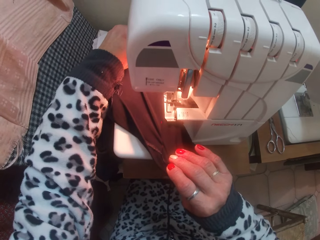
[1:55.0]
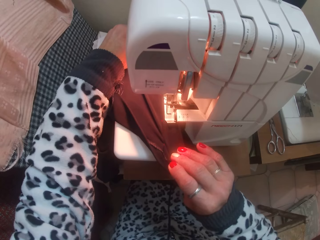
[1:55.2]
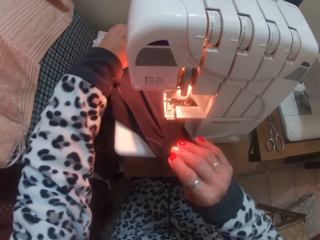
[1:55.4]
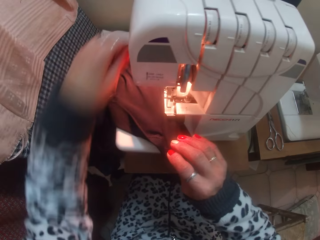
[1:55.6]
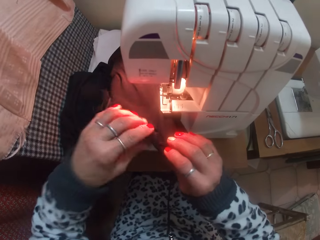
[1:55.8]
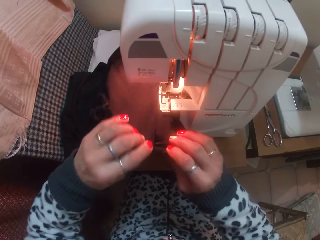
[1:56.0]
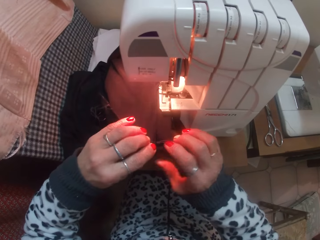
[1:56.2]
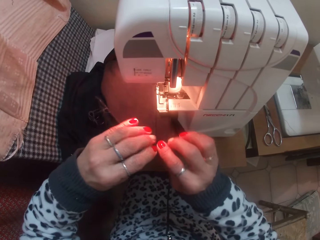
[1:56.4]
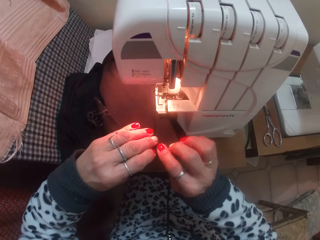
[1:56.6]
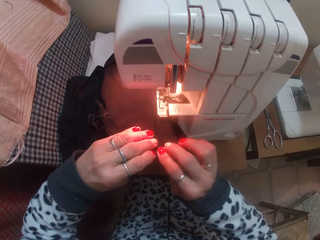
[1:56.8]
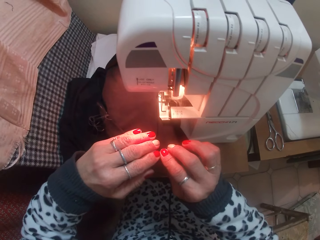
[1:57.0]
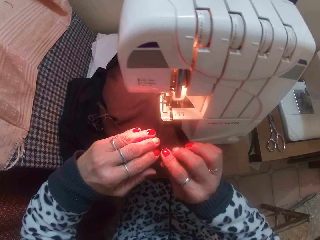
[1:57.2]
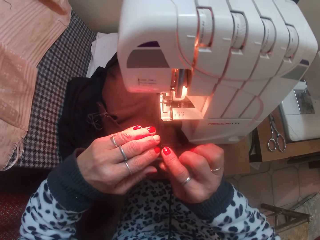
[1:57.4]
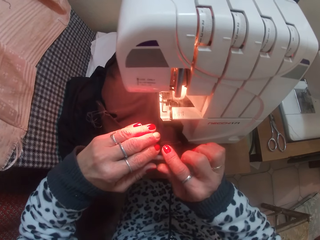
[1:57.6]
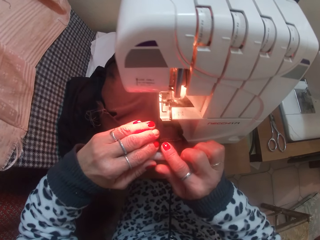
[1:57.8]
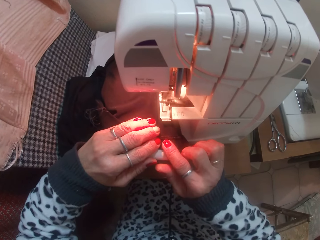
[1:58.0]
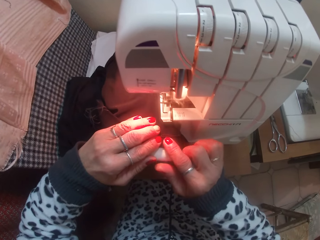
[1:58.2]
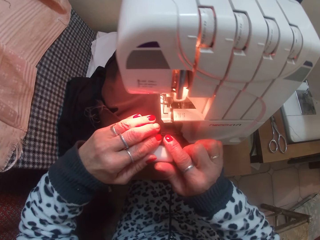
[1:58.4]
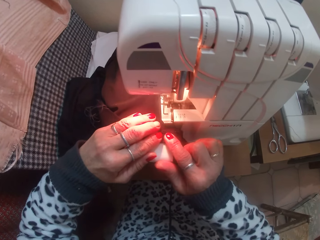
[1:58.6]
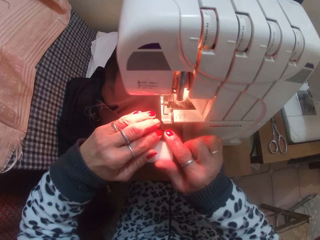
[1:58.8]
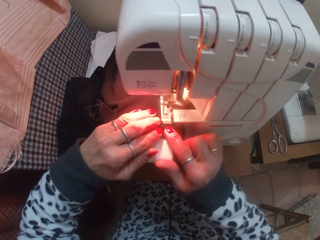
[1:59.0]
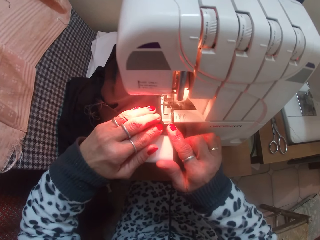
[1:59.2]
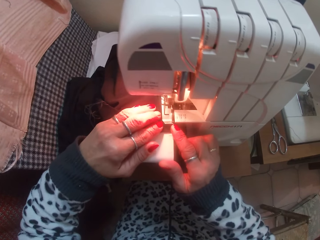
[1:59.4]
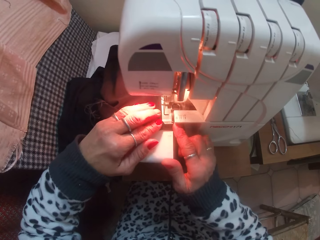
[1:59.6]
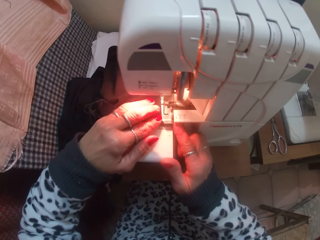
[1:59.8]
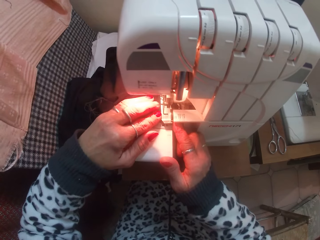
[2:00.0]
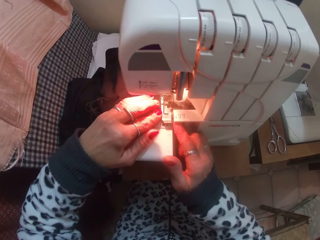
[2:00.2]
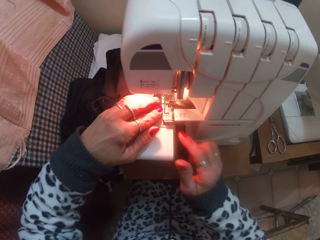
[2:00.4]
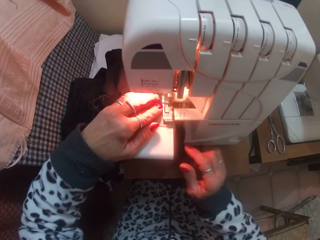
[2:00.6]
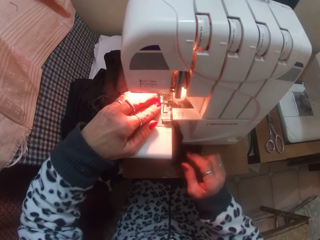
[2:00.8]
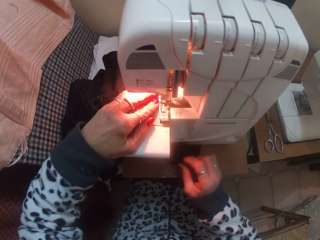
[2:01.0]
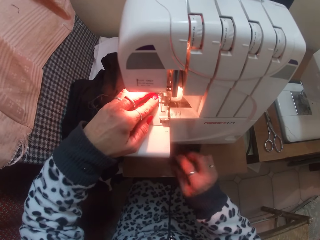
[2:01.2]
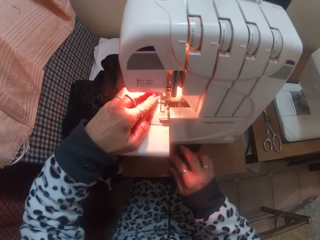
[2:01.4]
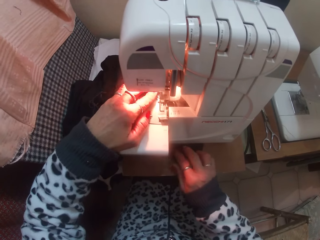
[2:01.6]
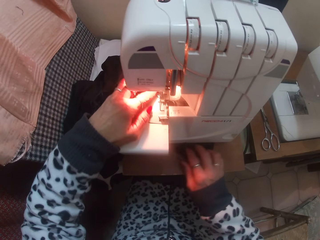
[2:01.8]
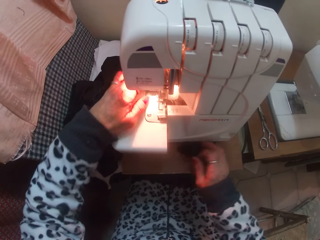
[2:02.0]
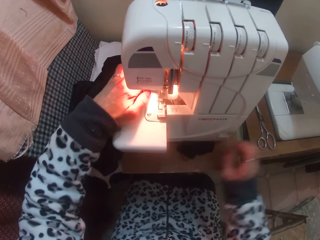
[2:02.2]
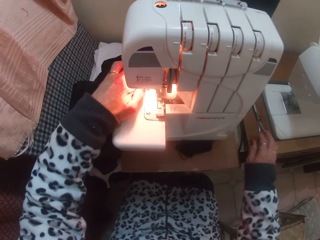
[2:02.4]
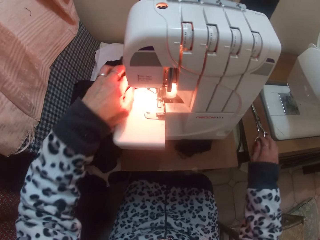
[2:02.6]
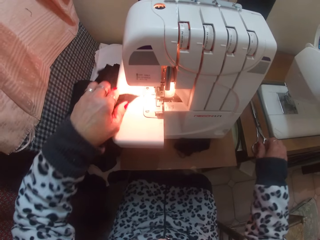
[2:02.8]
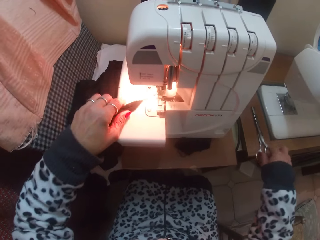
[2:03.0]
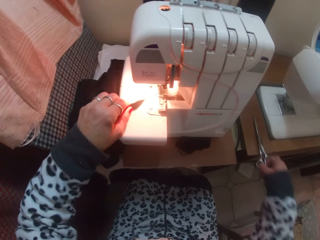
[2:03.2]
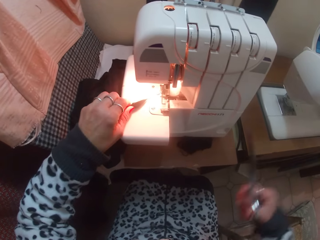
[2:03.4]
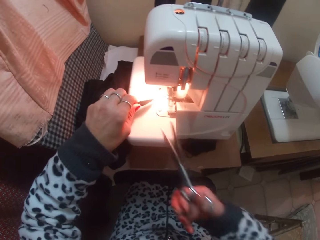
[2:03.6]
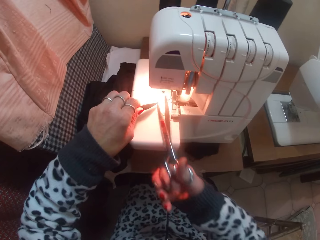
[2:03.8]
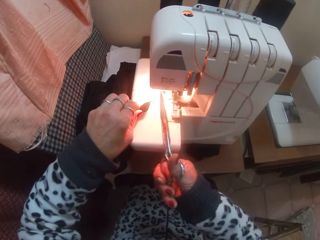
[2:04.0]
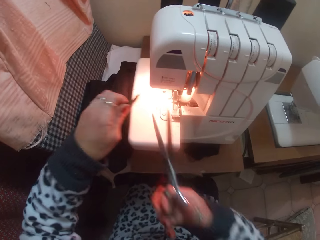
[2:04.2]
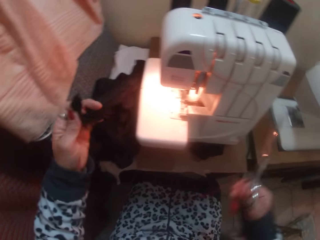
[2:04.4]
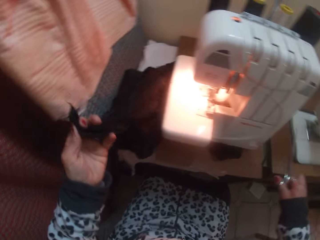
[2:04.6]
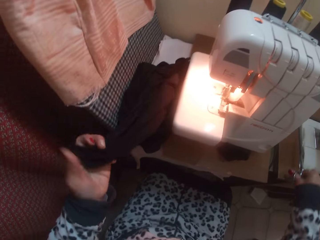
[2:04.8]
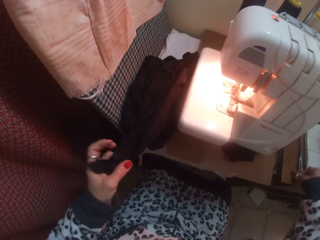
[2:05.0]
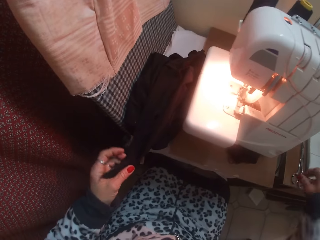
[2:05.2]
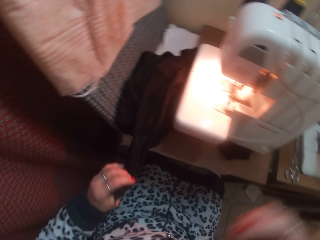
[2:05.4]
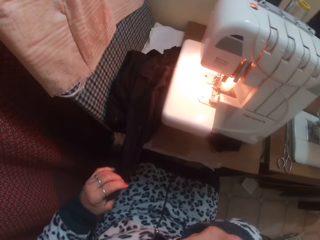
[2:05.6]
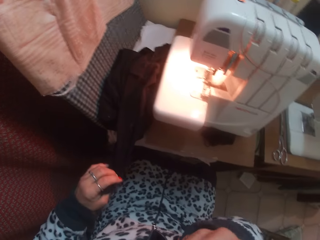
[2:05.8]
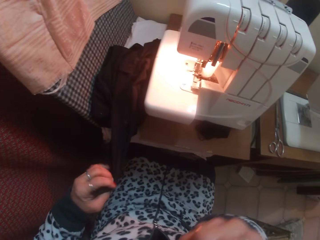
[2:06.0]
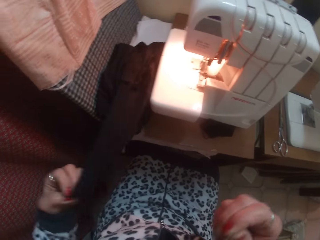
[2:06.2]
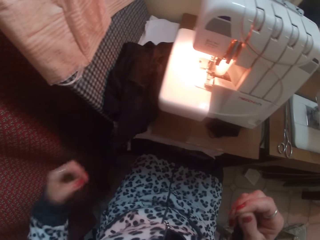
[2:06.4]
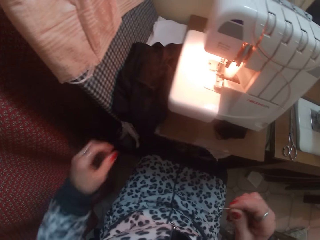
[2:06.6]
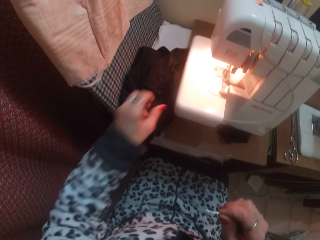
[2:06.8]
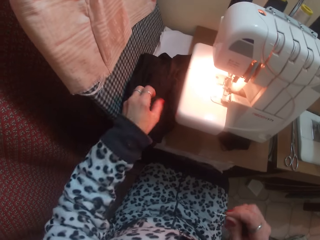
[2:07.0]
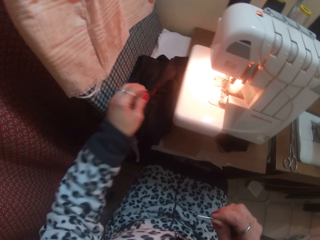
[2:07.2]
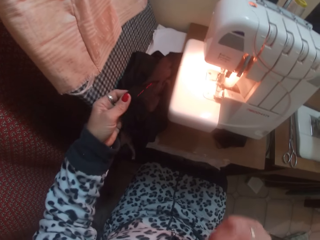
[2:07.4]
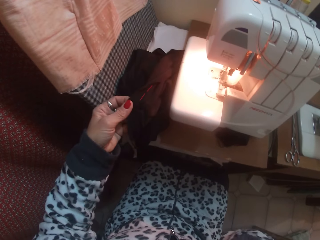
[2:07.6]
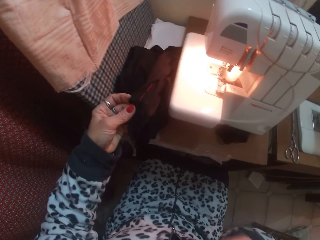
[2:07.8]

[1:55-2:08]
The camera wearer moves a cloth on the table with her right hand. She picks up scissors from the table with her right hand. She cuts the thread holding the skirt to the needle of the hemming machine with the scissors in her right hand. She places the scissors in her right hand on the table. She holds the skirt with her left hand.

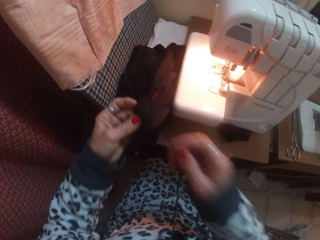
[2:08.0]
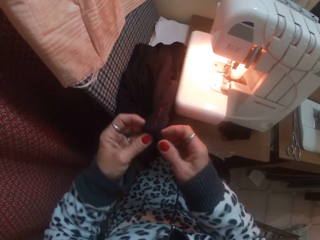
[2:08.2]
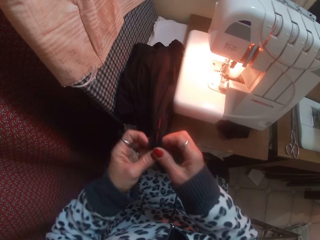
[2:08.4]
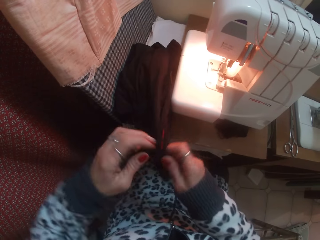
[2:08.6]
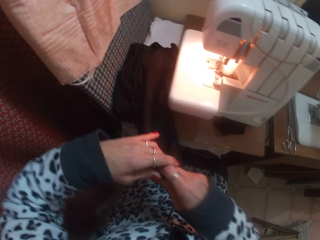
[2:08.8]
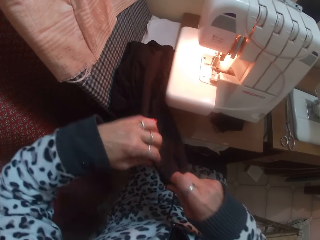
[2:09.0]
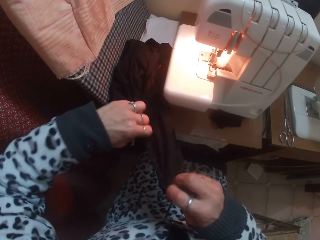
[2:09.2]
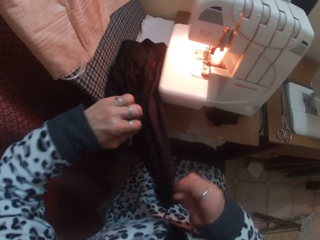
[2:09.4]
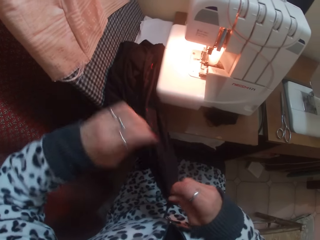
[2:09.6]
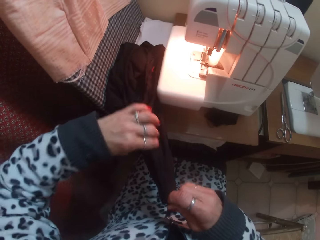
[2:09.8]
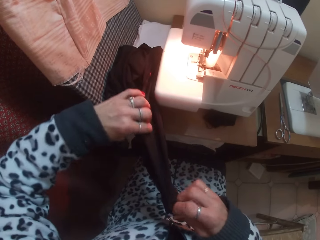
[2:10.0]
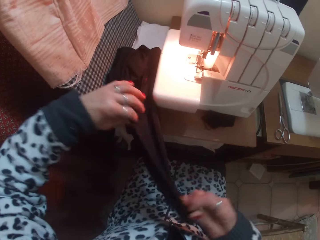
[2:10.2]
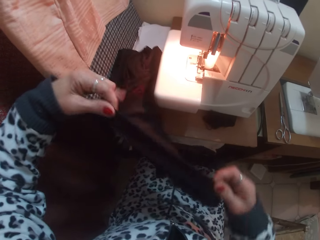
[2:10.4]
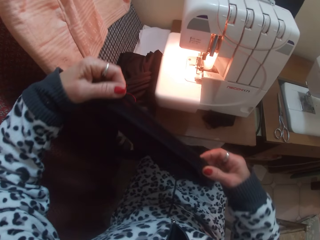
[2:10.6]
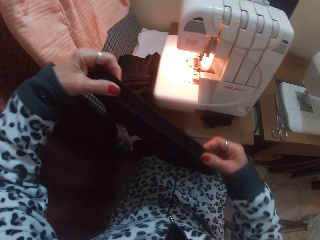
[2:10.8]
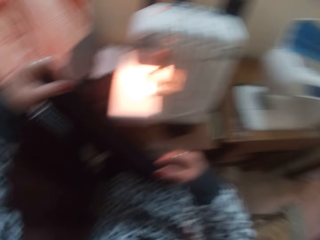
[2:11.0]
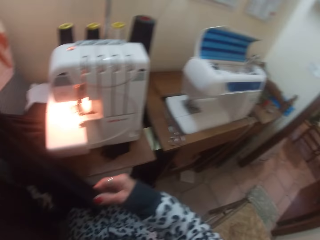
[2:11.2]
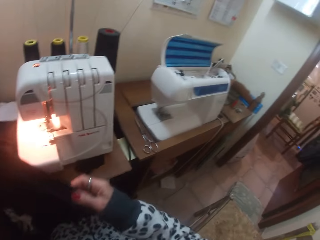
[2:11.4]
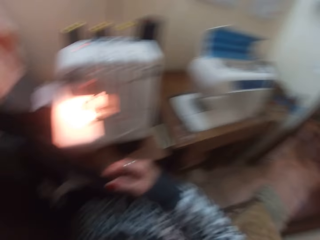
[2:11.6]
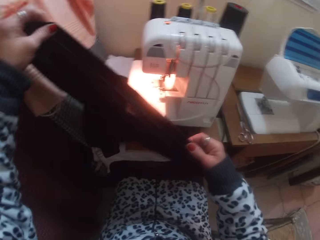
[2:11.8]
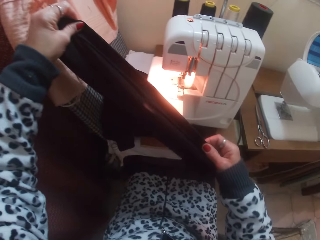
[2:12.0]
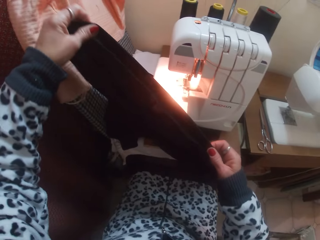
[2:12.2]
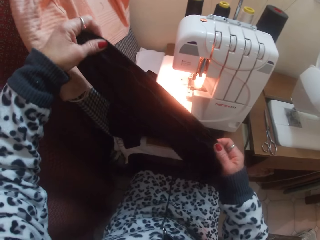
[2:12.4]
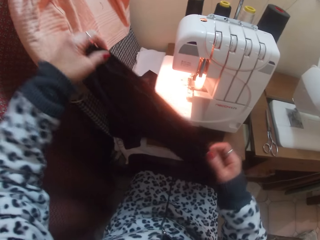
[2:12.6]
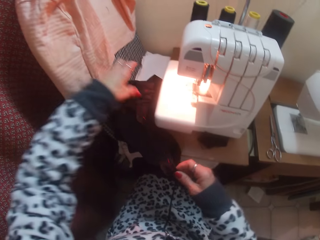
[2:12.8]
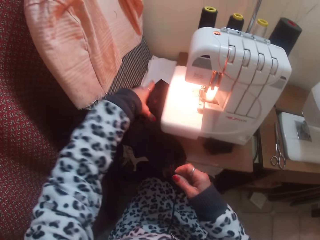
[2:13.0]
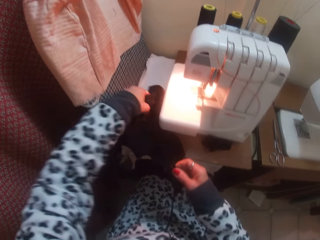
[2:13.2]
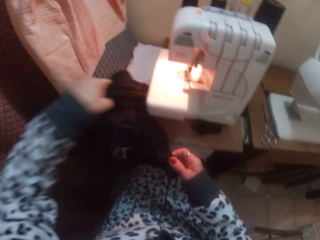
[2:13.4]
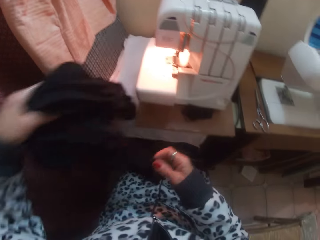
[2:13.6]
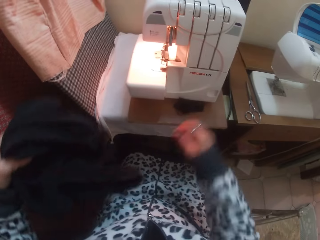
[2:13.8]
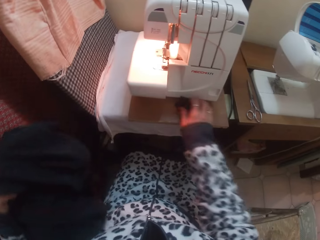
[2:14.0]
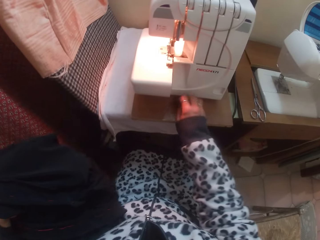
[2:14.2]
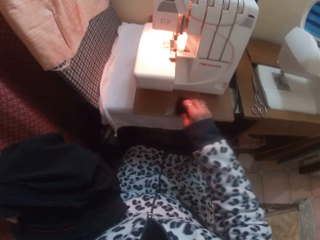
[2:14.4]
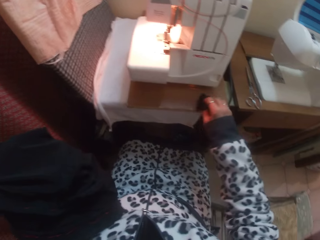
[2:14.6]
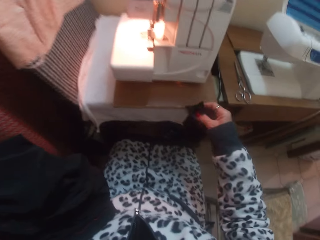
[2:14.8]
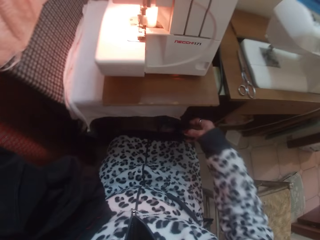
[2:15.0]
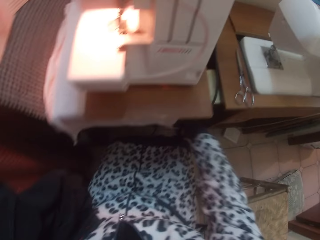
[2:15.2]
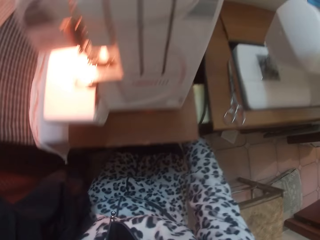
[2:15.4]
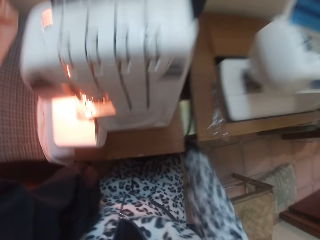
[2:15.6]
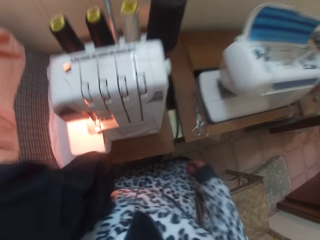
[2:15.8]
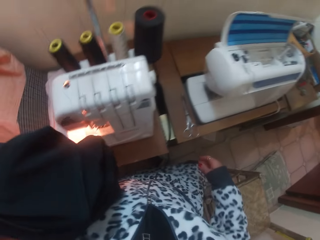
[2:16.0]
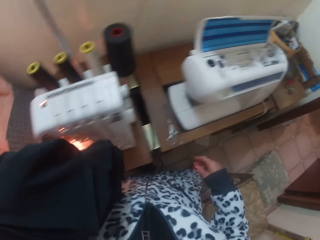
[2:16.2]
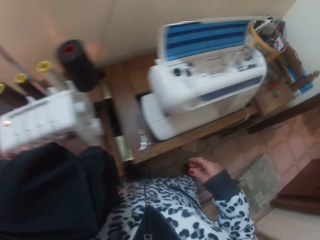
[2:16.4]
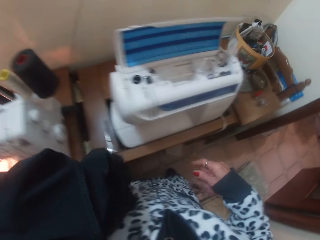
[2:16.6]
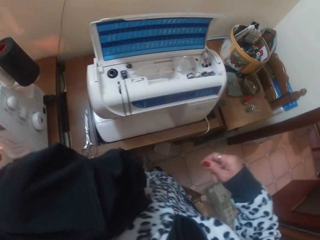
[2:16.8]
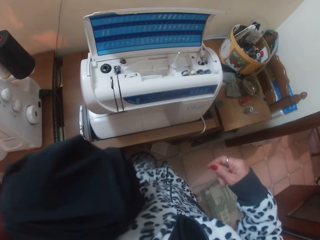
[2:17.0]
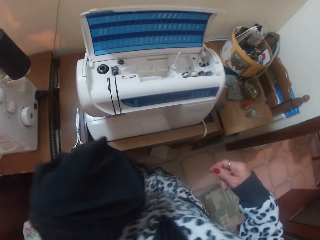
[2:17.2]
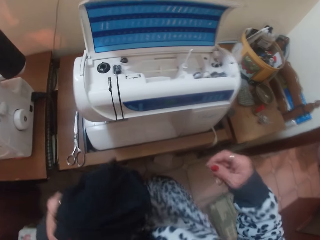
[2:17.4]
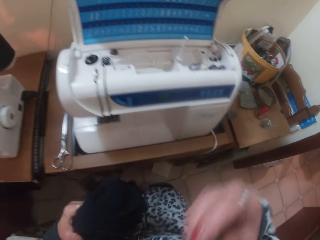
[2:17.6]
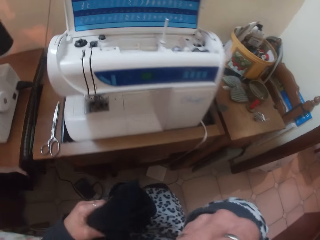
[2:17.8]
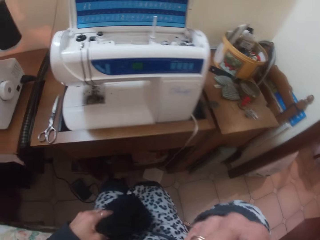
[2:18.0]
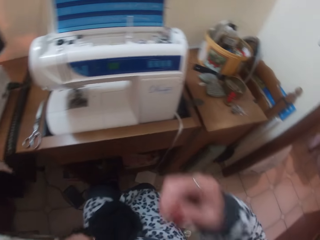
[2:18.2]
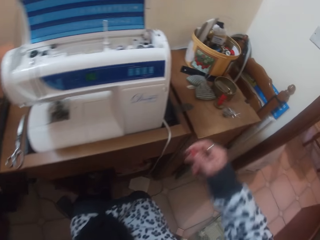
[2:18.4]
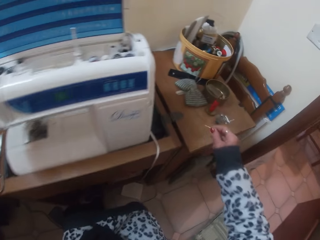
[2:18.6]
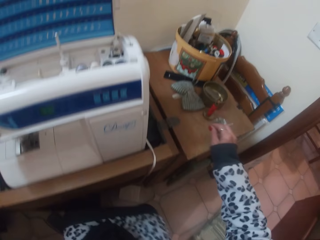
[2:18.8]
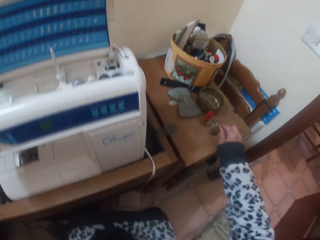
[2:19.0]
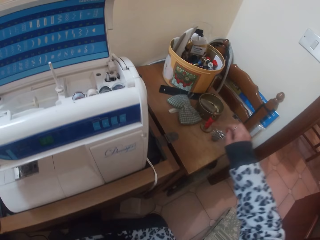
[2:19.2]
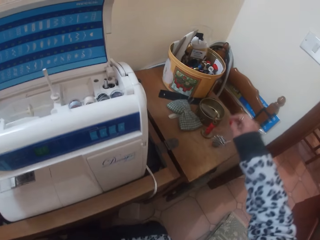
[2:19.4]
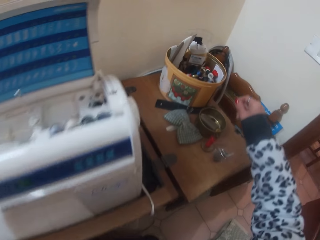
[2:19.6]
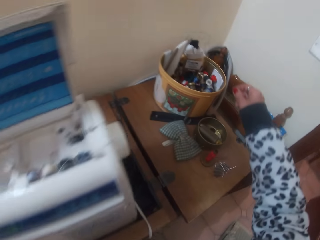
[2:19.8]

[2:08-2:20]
The camera wearer holds the skirt with her hands. She straightens the cloth. She puts pieces of fabric in the dustbin. She drops the cloth in her right hand on the ground. She moves around the room with the skirt in her left hand to the sewing machine. She sits on the chair. She drops the needle in her right hand on the magnet.
